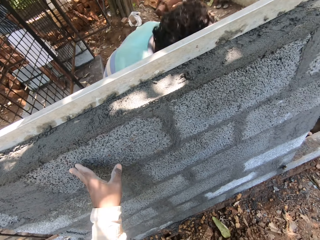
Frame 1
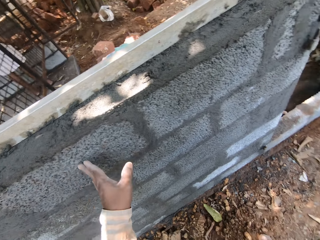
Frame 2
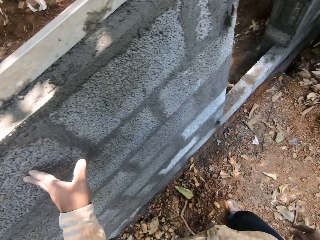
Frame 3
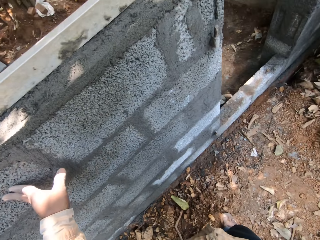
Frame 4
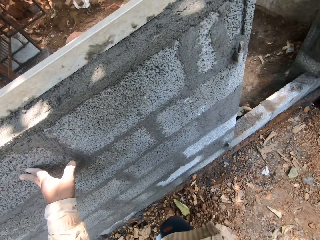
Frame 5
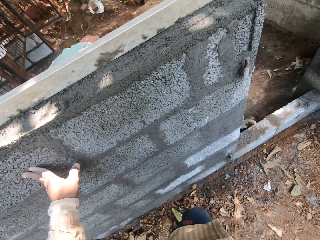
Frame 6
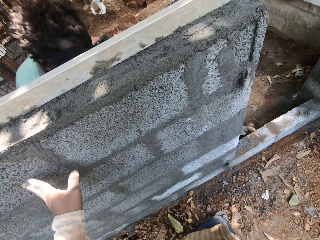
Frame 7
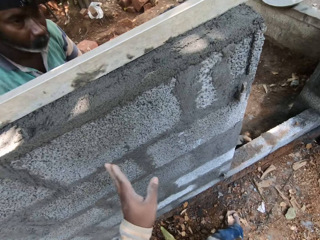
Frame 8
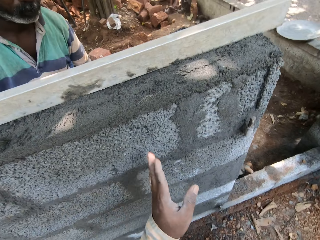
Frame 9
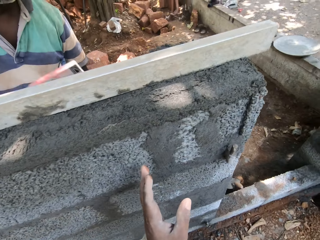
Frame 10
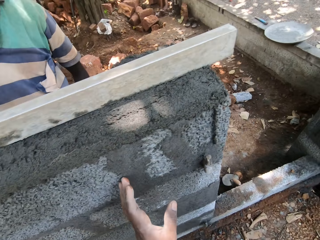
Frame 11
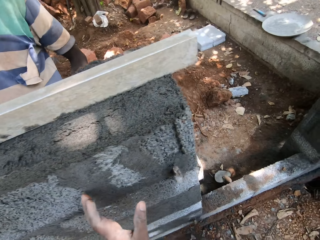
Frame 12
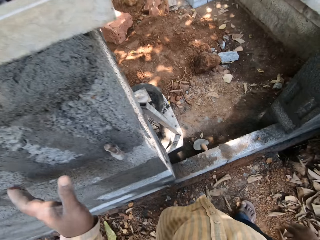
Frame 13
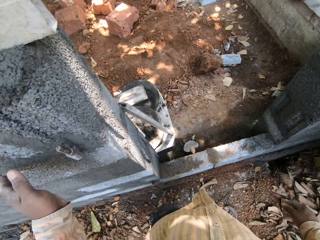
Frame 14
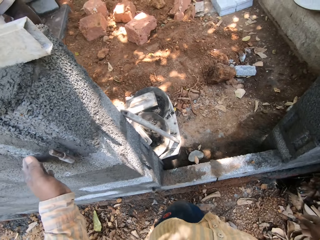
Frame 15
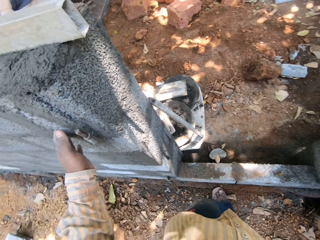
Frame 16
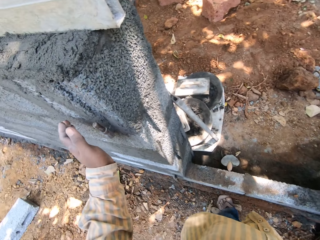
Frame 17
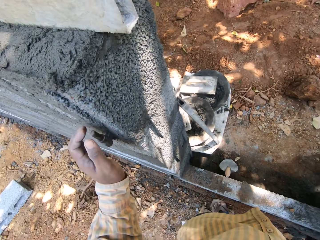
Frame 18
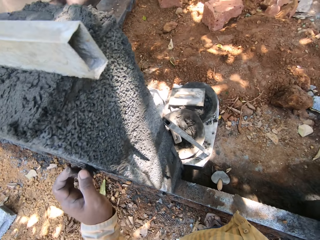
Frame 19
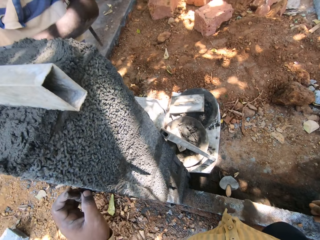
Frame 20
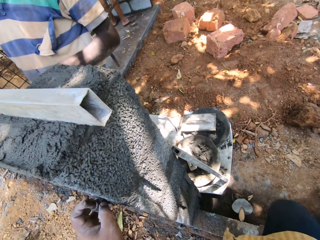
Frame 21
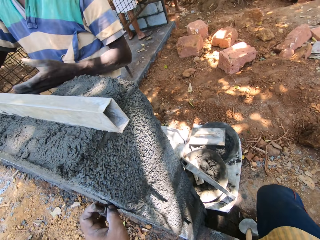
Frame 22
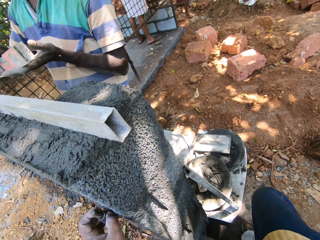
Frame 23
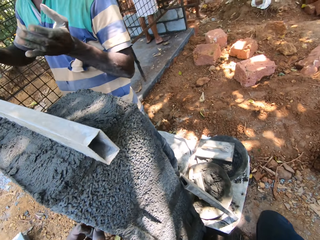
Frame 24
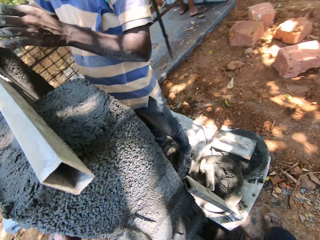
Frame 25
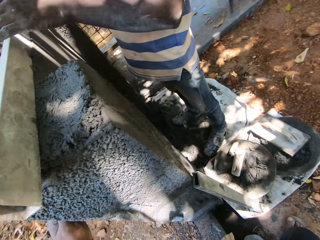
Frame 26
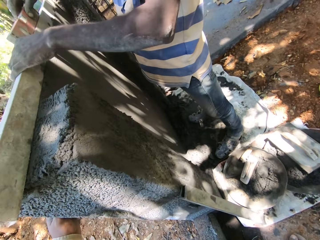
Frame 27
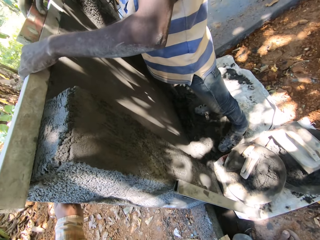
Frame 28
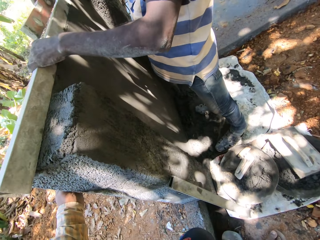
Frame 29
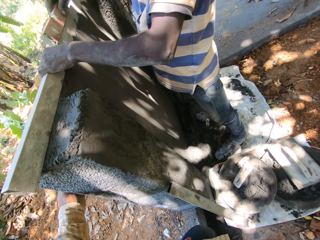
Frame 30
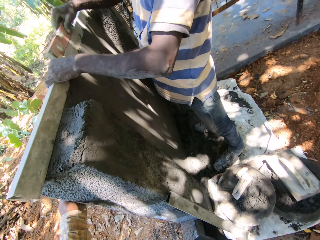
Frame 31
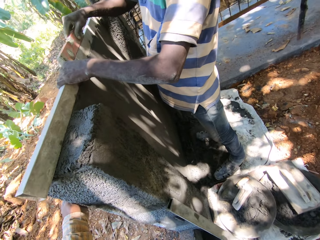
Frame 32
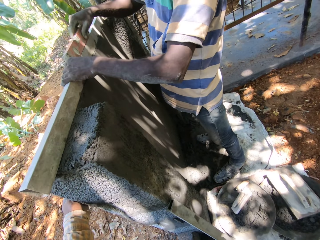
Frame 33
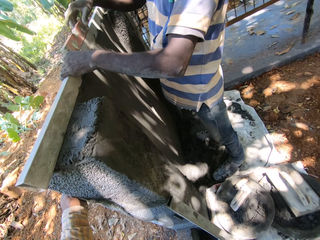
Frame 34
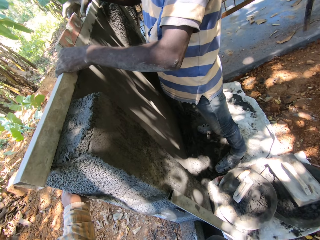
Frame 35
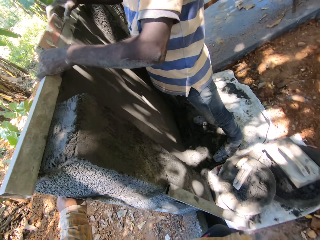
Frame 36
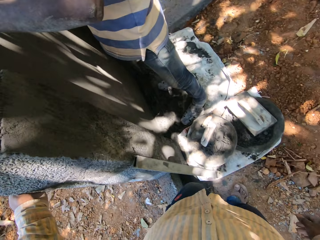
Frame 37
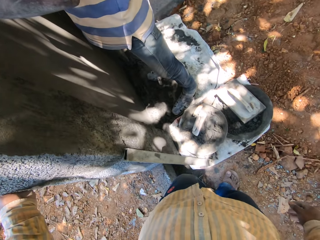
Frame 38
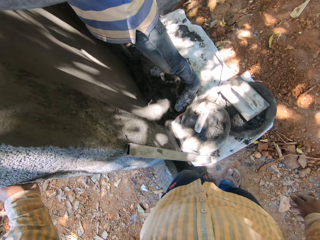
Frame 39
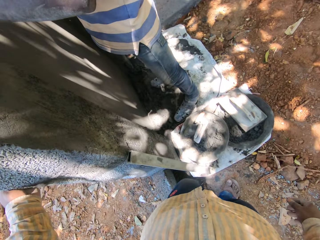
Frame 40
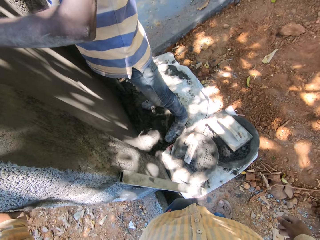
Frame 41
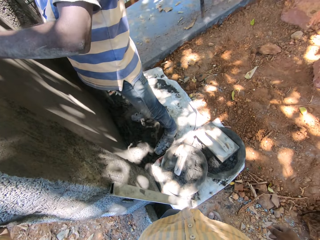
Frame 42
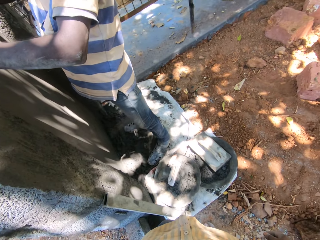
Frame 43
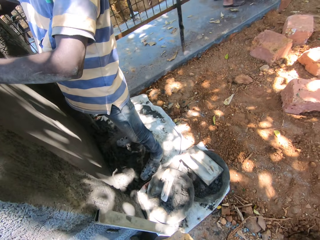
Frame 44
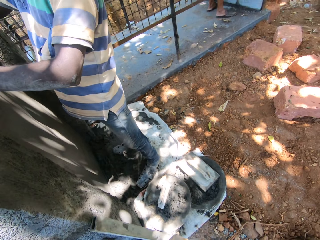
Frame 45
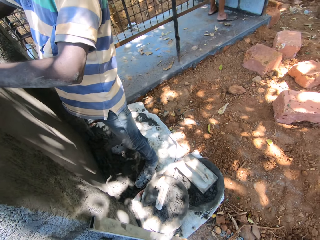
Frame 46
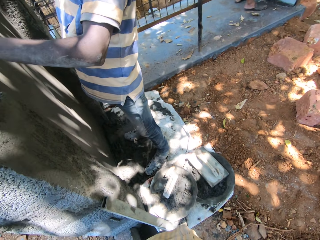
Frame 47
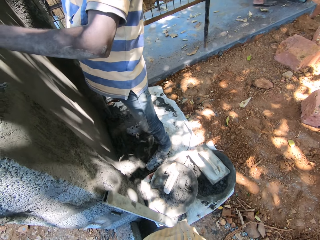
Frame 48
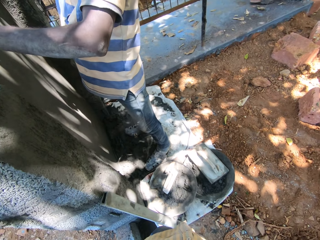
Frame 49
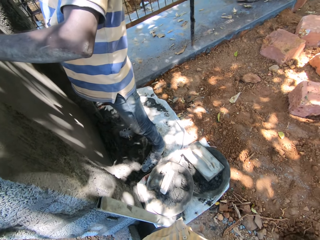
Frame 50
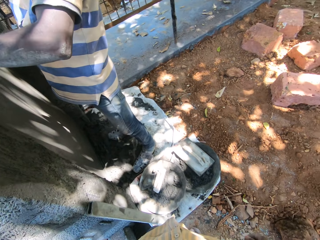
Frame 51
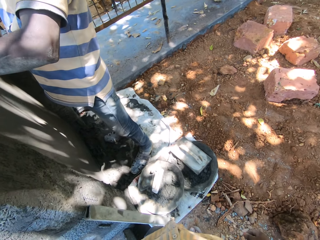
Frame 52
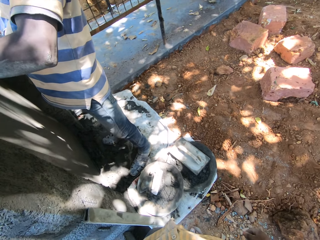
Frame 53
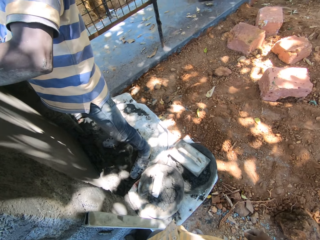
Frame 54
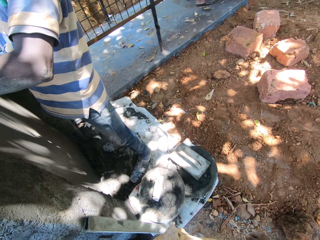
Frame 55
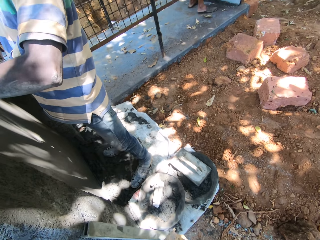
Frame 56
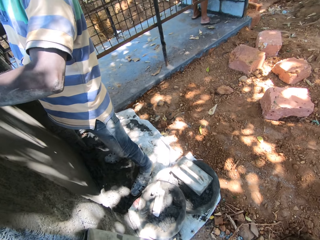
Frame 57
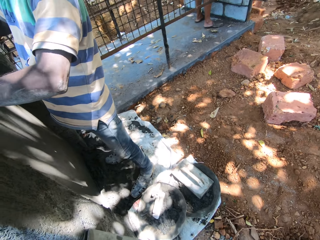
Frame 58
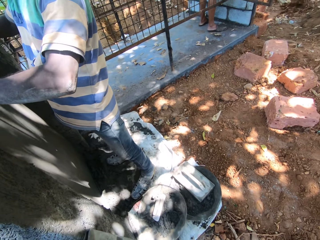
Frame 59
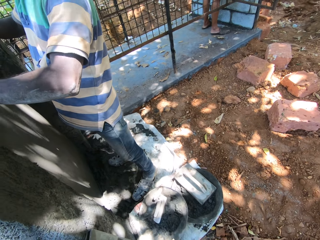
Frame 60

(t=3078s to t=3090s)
A person drops the rod measure. A man gathers sand on the ground with the hoe in both hands. The camera wearer walks around. He places his left hand on an iron on the wall. Another man places the spirit level in his right hand in his left hand. He places his left hand on the metal rod on the wall. He lifts the spirit level from the metal rod with his right hand. He places the spirit level on the metal rod with his right hand. The person measures the rod.

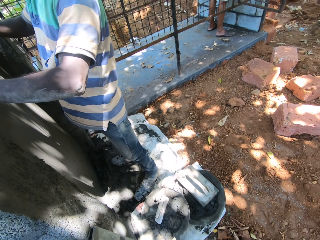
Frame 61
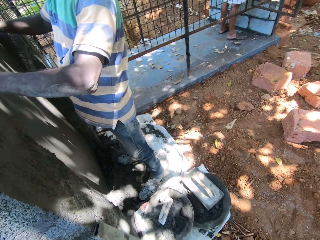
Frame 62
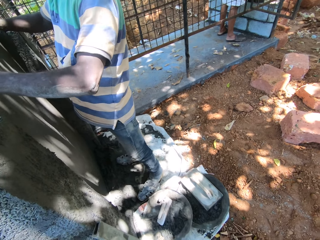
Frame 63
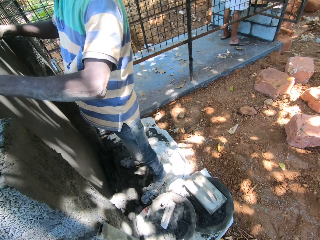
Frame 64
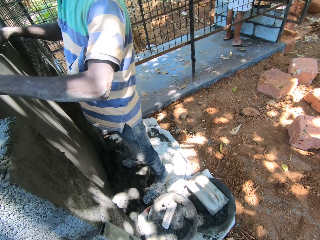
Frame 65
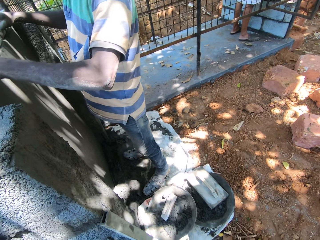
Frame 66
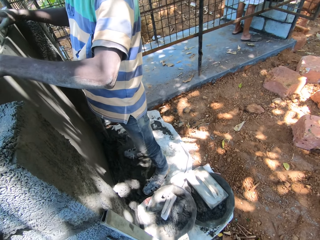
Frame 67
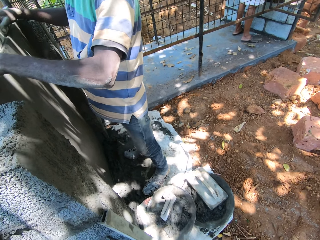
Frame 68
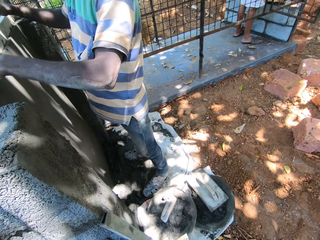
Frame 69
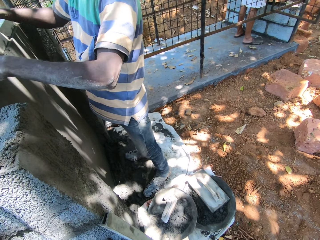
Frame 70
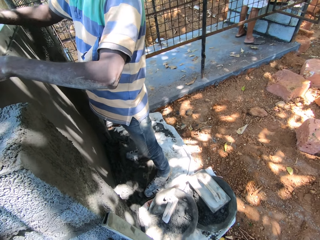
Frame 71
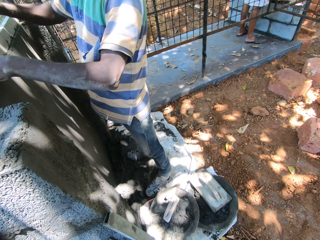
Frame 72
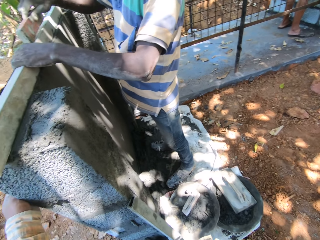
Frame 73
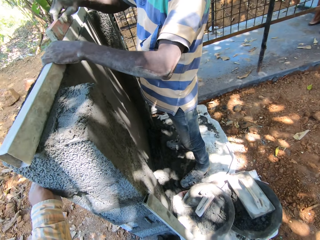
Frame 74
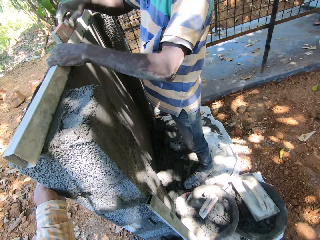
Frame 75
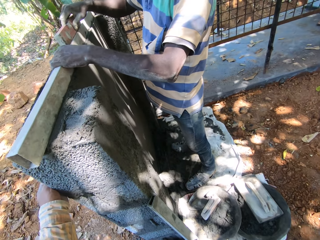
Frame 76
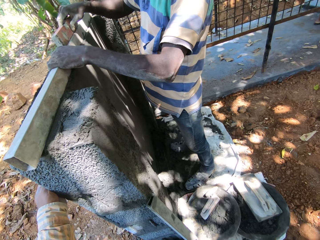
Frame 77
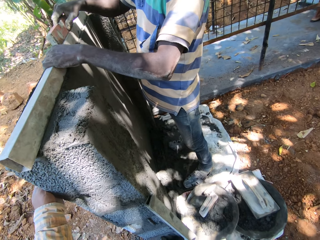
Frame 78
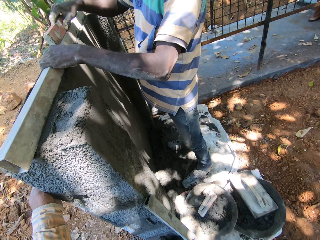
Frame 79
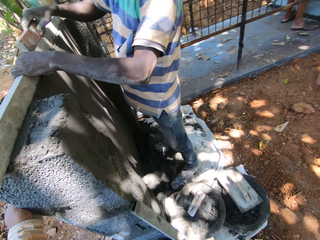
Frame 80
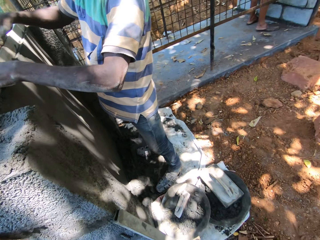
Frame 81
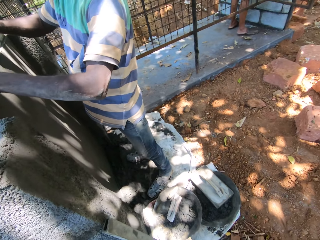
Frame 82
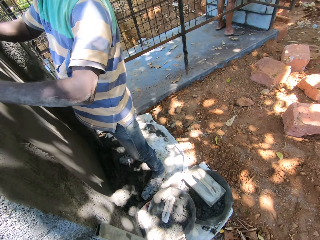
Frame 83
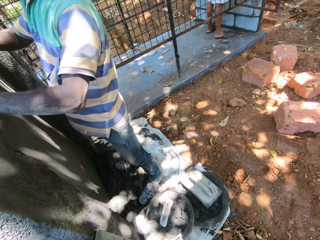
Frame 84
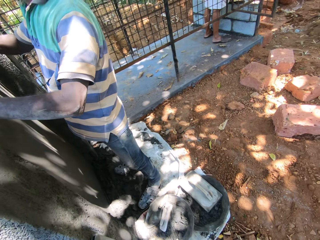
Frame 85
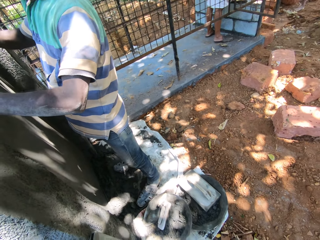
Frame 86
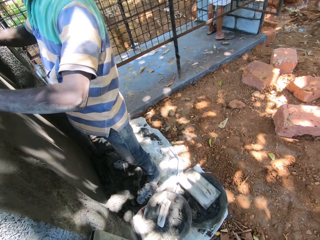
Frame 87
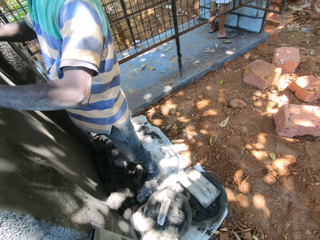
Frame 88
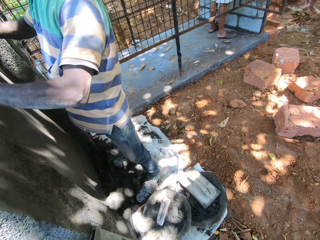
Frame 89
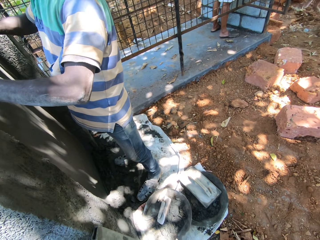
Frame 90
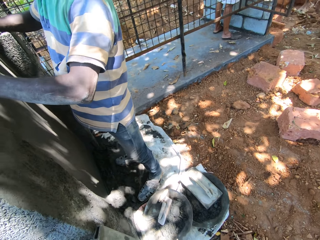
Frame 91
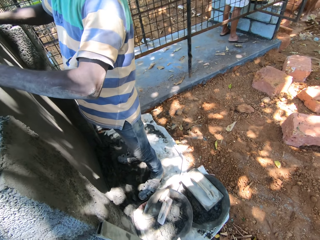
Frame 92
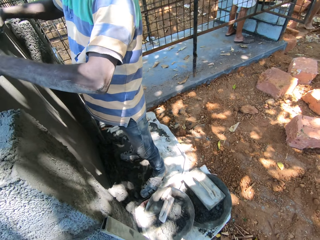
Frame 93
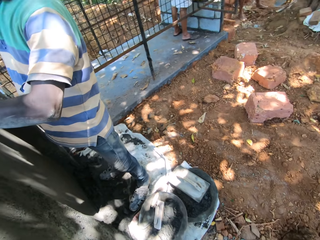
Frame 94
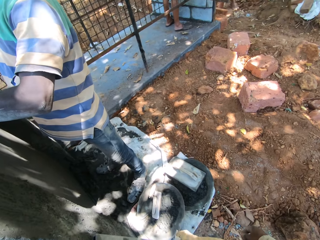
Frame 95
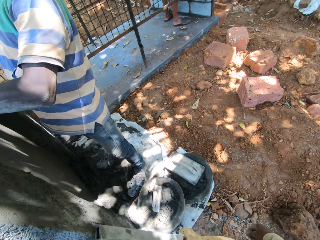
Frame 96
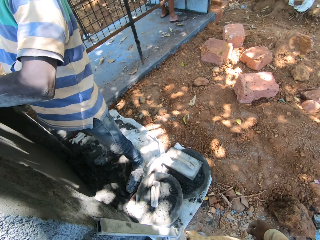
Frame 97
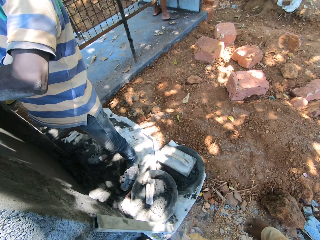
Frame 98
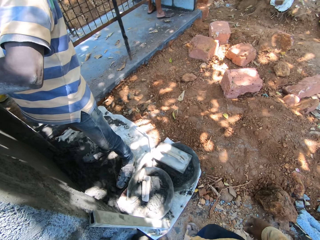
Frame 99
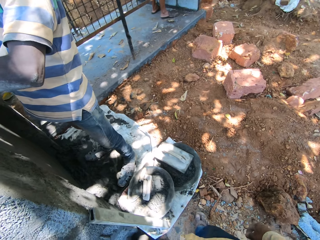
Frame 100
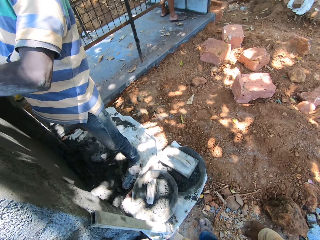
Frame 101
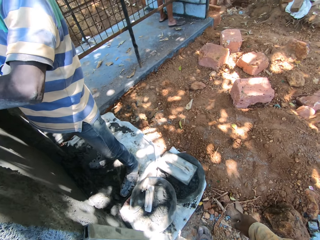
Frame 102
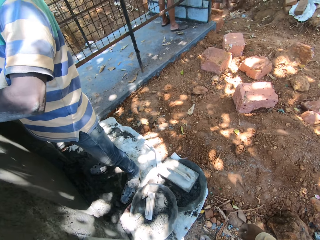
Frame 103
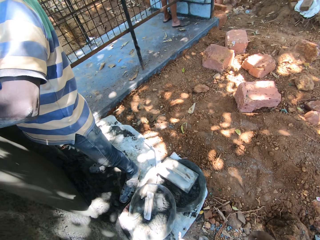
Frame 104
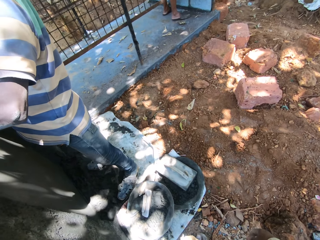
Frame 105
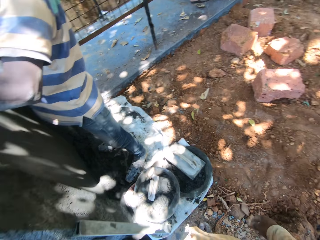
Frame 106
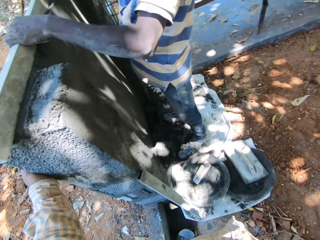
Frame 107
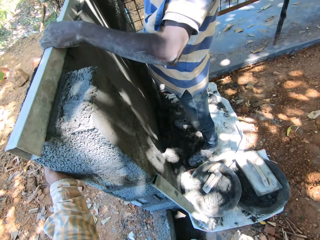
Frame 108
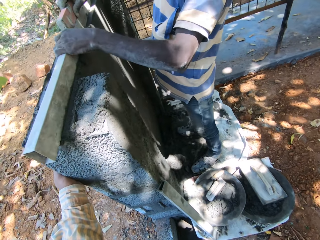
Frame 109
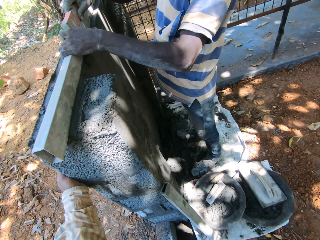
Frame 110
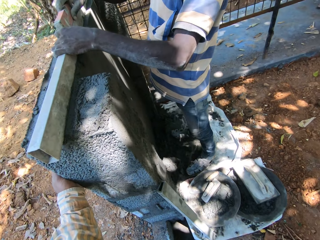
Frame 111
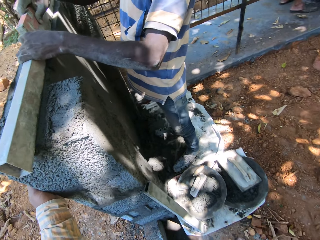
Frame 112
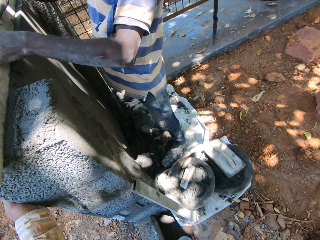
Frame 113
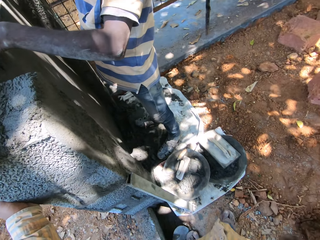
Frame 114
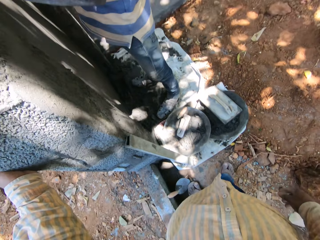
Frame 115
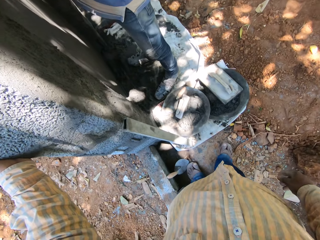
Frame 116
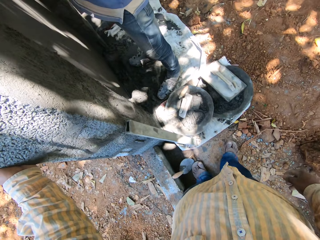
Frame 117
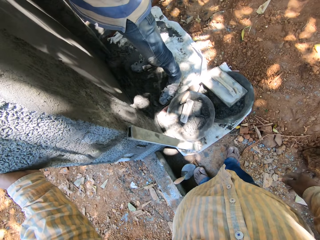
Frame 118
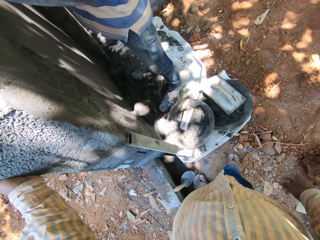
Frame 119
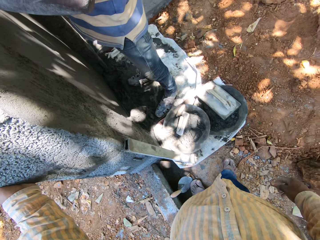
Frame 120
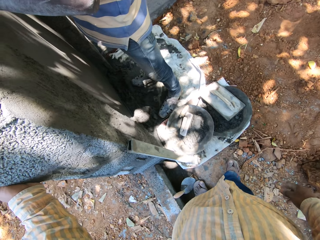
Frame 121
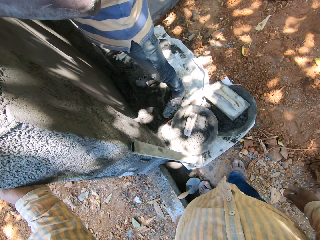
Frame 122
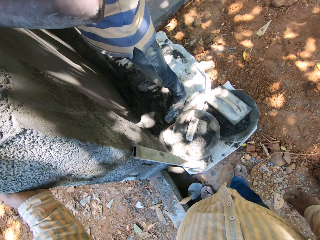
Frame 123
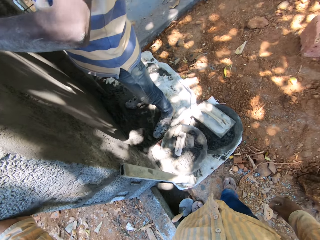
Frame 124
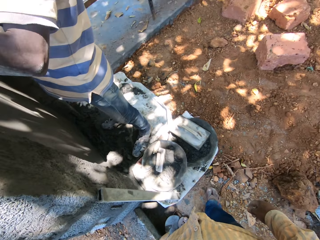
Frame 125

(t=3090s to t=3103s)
The man places the spirit level on the metal rod with his right hand. He places the spirit level on the metal rod again.
